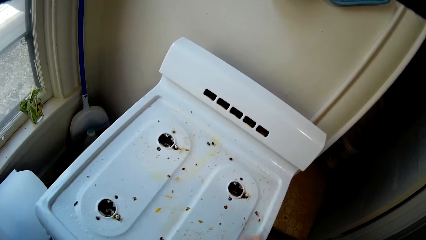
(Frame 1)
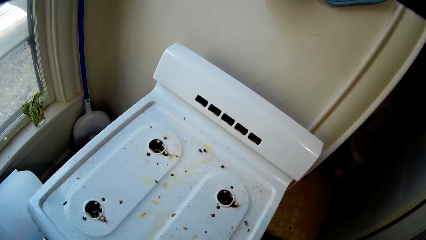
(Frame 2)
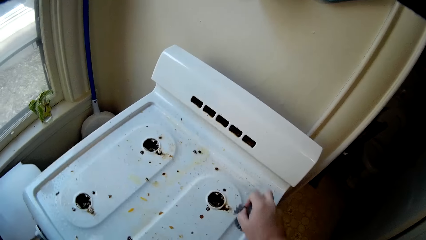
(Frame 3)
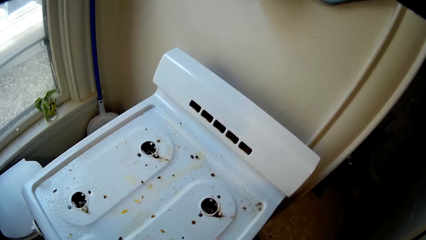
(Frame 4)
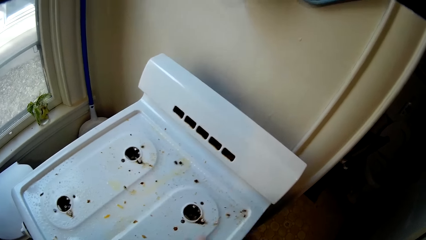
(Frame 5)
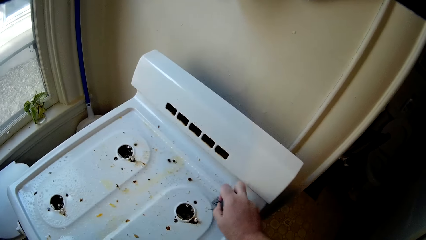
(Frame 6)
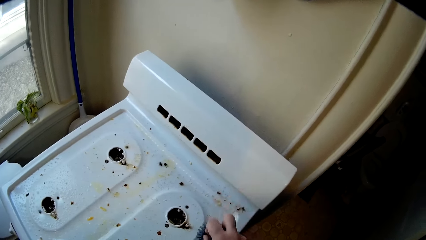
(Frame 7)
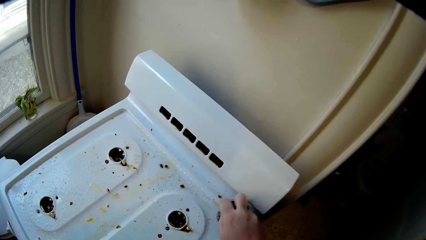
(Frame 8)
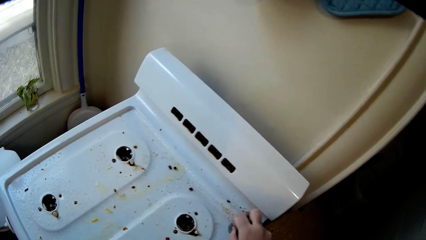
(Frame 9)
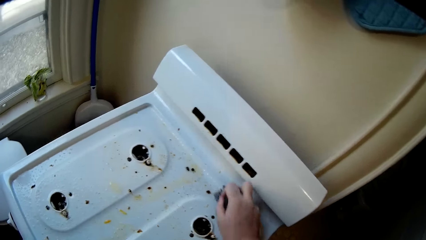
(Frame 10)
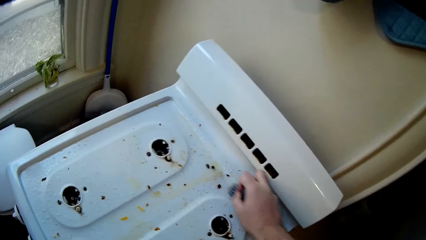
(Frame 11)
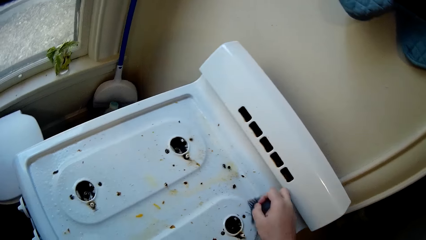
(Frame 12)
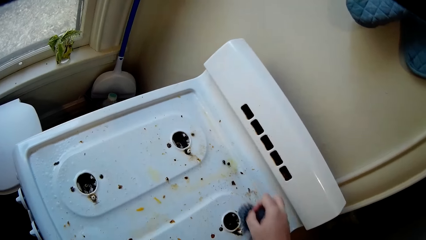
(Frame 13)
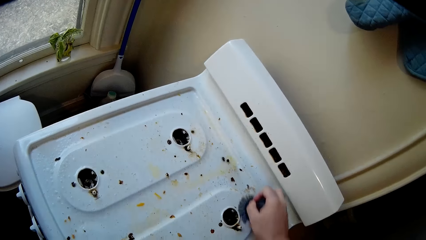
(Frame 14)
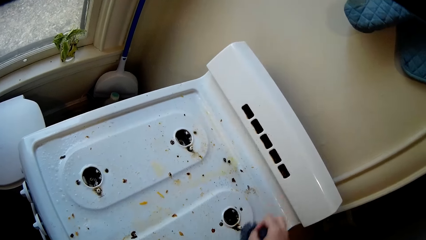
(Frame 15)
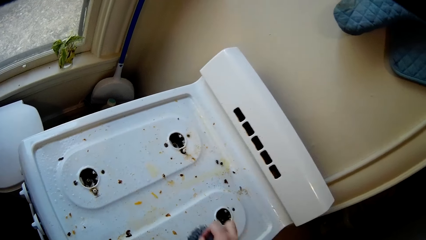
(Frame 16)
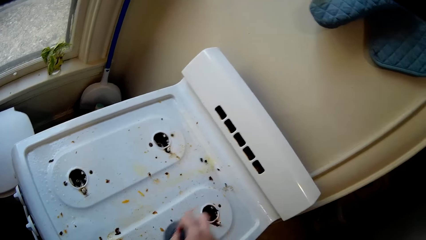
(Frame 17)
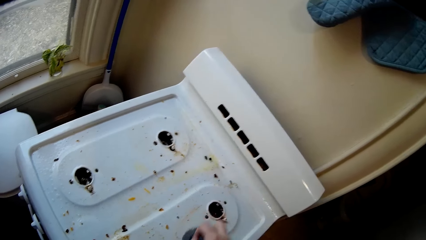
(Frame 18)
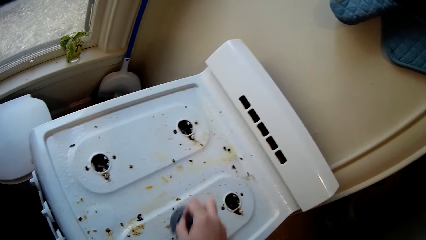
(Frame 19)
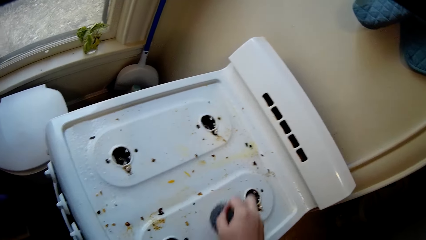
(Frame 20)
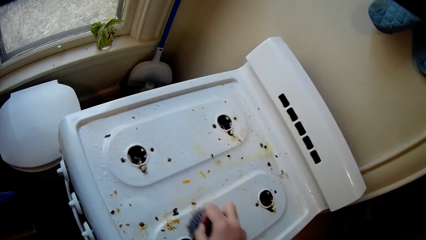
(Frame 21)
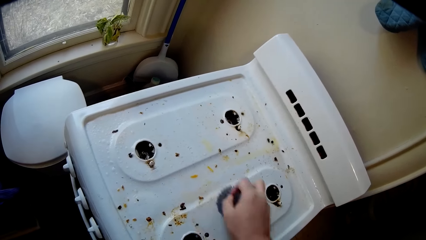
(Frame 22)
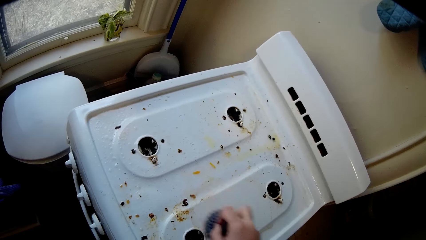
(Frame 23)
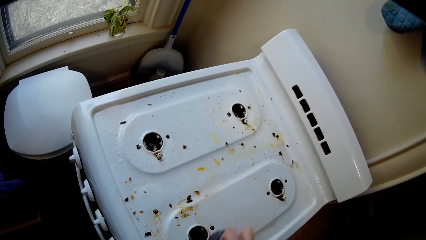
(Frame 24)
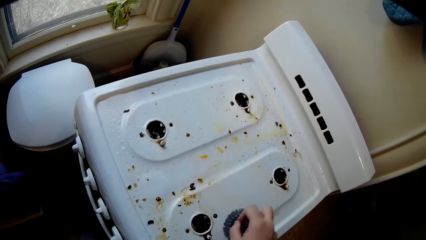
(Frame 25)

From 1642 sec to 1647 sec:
The camera wearer cleans the electric cooker.

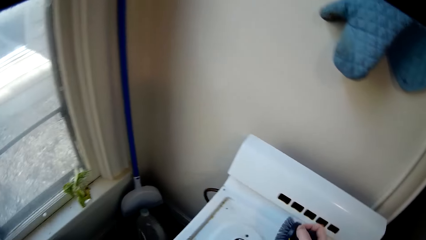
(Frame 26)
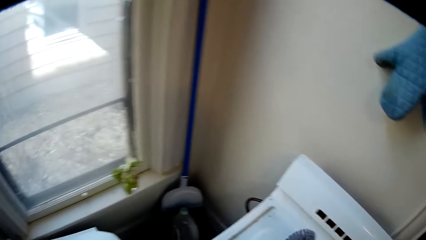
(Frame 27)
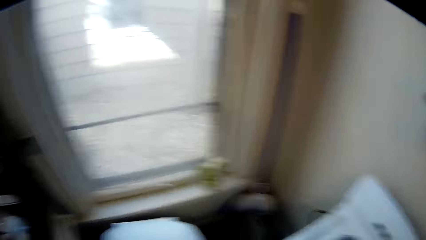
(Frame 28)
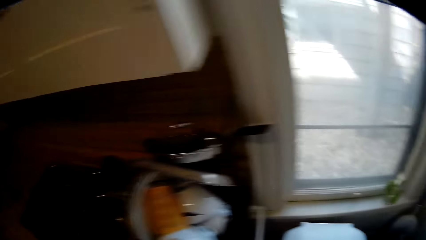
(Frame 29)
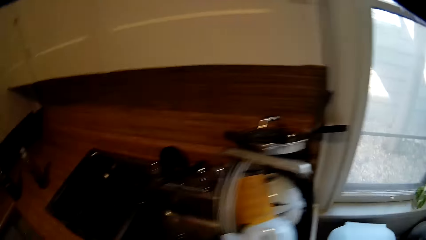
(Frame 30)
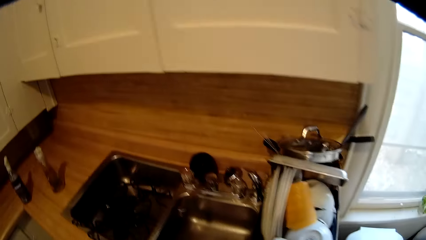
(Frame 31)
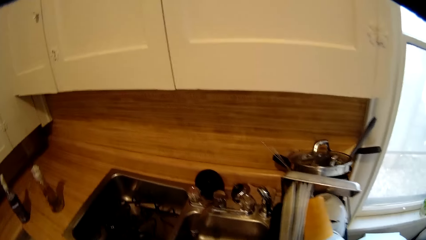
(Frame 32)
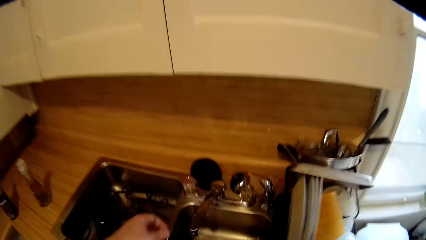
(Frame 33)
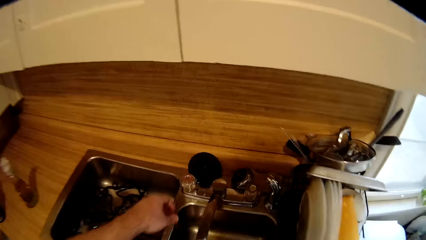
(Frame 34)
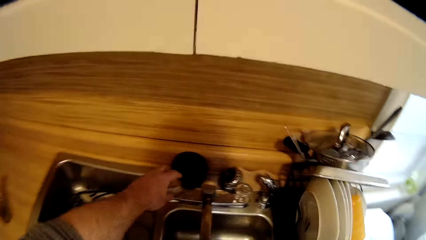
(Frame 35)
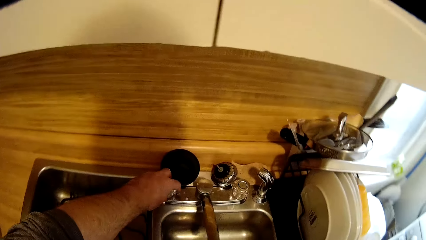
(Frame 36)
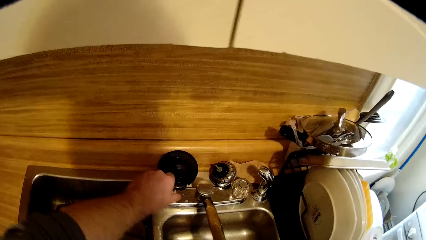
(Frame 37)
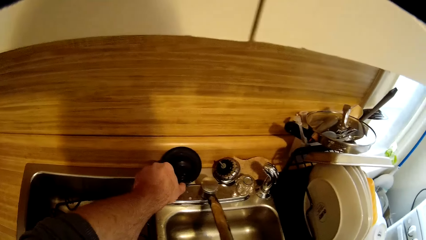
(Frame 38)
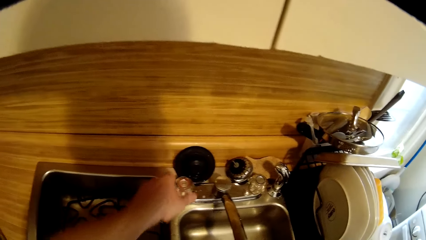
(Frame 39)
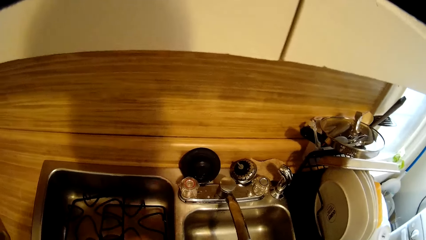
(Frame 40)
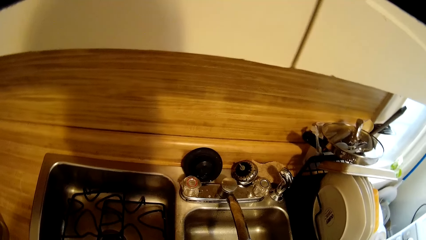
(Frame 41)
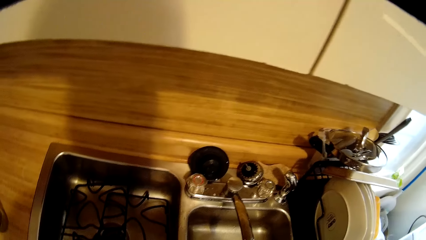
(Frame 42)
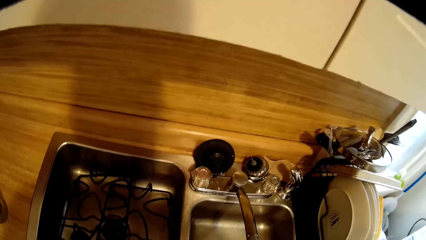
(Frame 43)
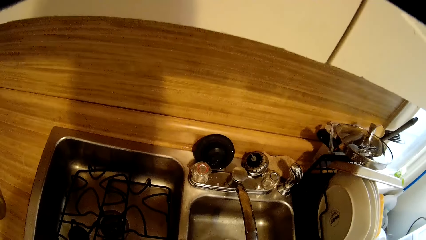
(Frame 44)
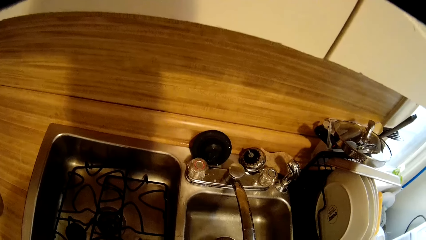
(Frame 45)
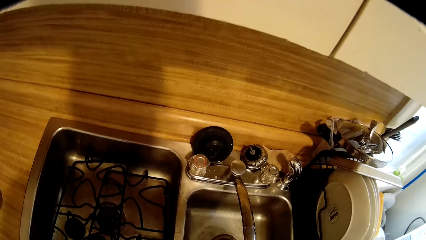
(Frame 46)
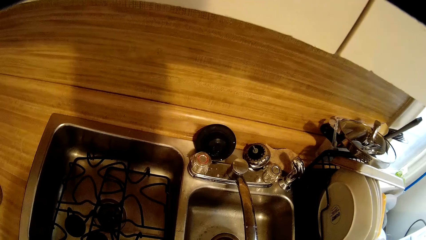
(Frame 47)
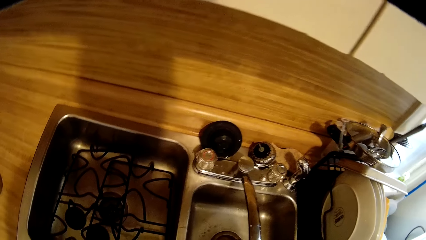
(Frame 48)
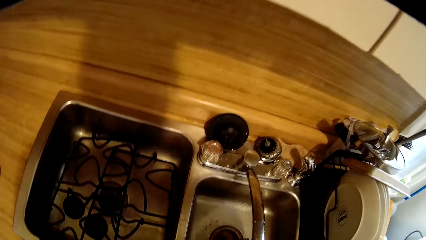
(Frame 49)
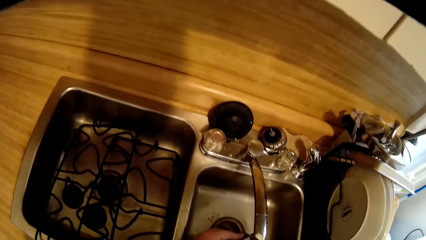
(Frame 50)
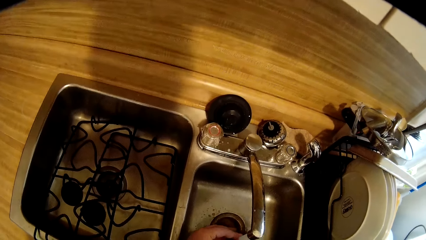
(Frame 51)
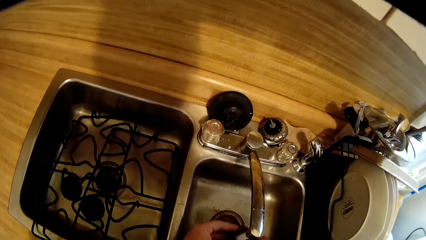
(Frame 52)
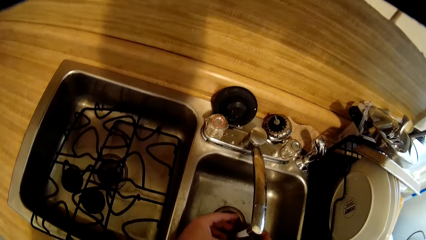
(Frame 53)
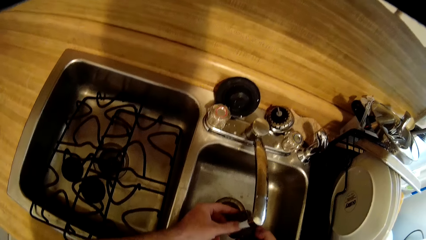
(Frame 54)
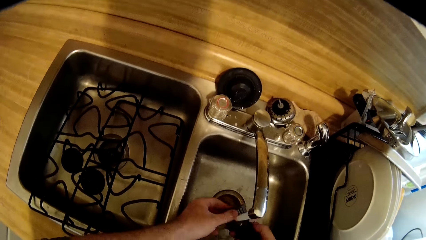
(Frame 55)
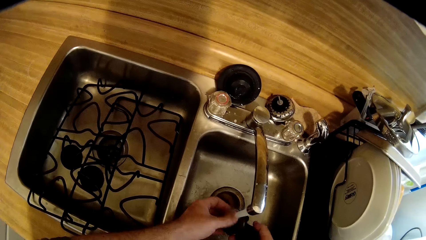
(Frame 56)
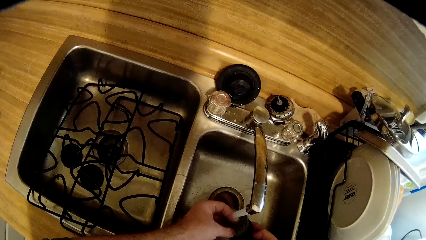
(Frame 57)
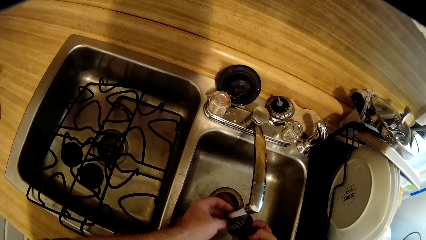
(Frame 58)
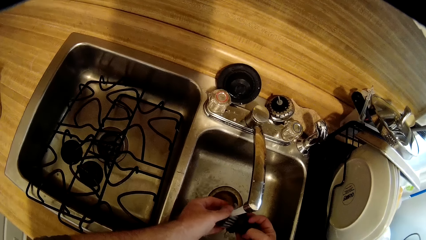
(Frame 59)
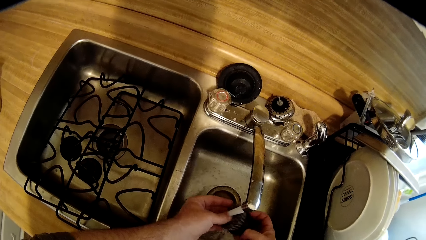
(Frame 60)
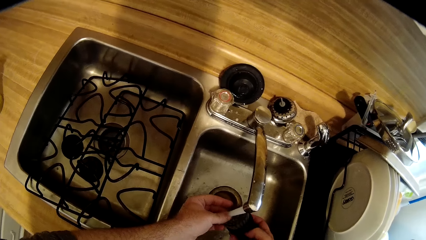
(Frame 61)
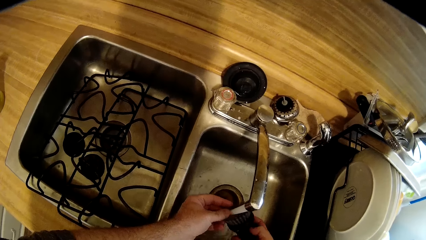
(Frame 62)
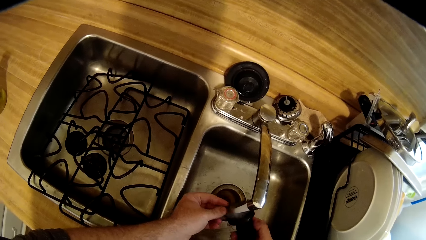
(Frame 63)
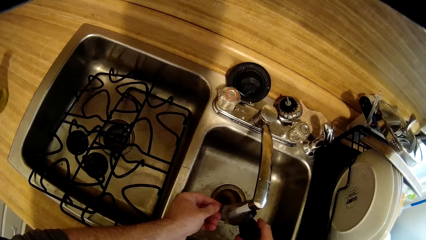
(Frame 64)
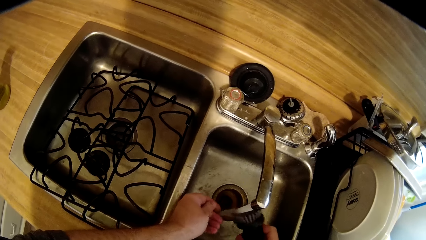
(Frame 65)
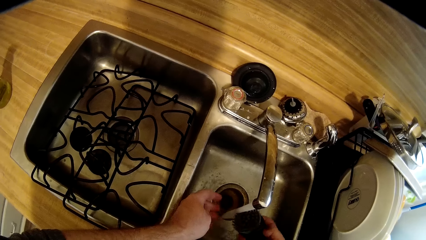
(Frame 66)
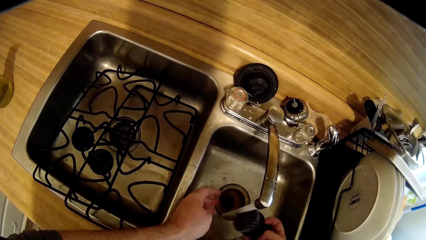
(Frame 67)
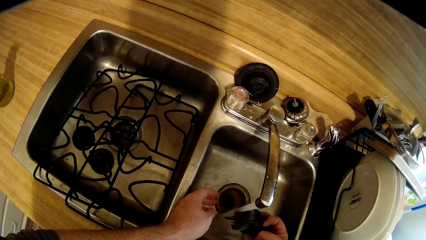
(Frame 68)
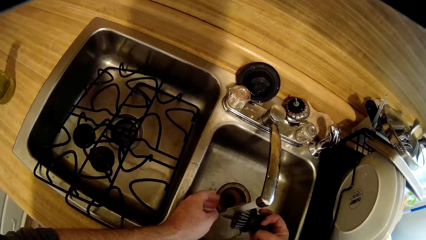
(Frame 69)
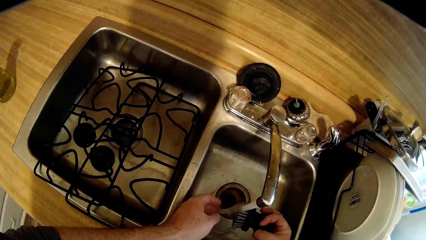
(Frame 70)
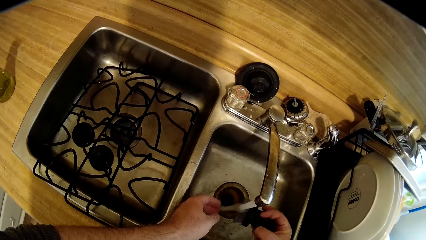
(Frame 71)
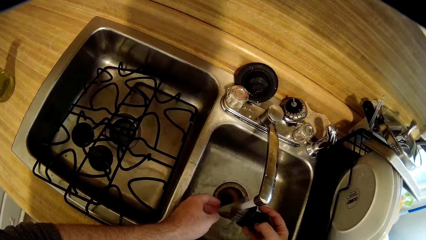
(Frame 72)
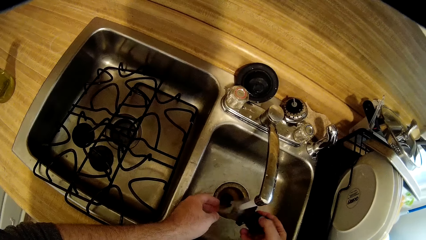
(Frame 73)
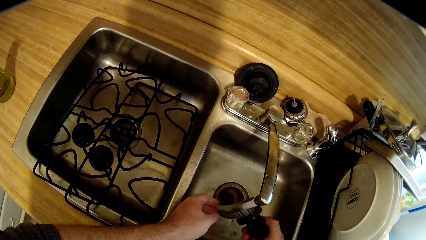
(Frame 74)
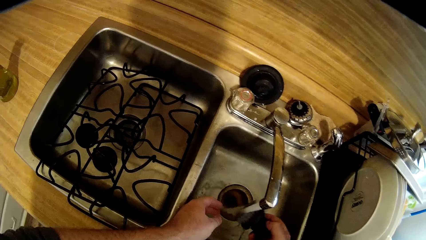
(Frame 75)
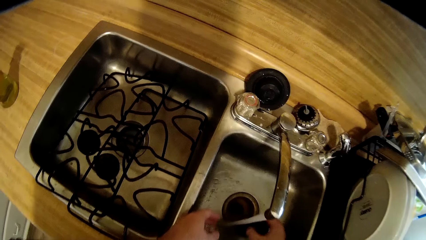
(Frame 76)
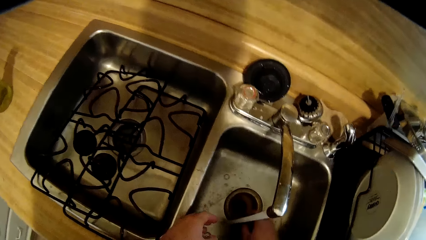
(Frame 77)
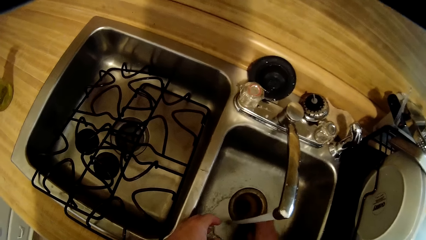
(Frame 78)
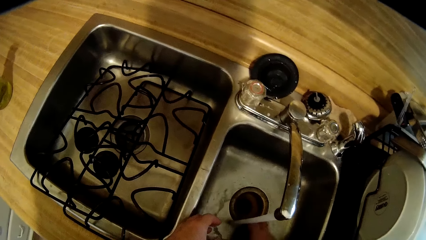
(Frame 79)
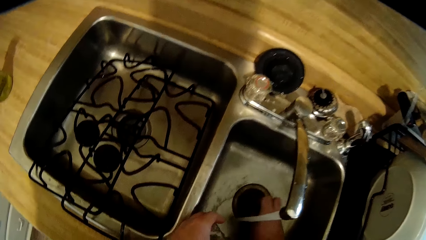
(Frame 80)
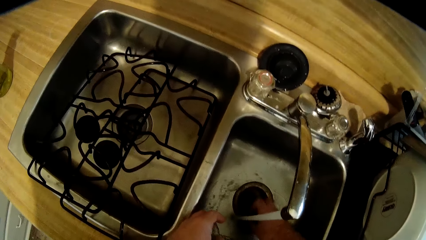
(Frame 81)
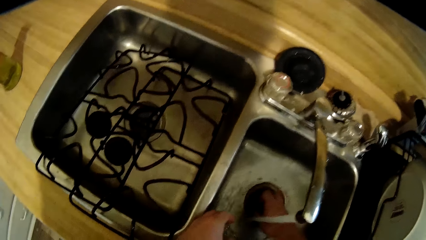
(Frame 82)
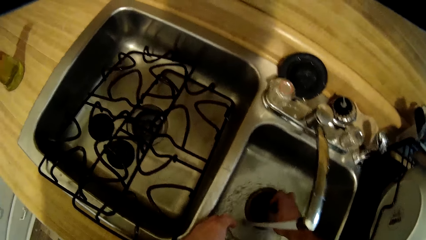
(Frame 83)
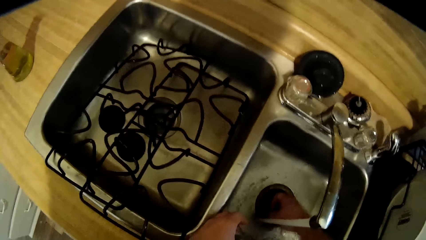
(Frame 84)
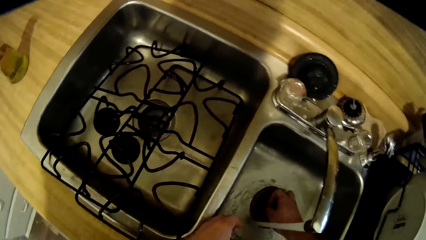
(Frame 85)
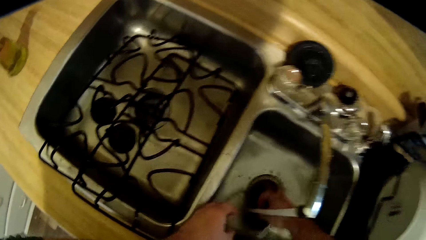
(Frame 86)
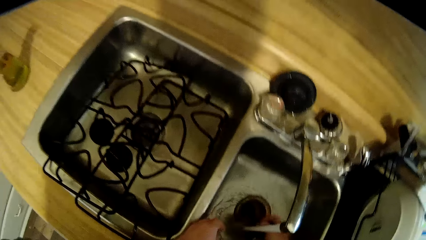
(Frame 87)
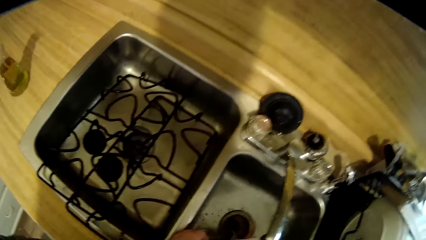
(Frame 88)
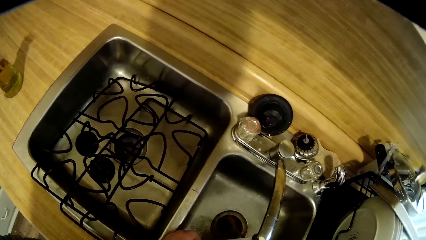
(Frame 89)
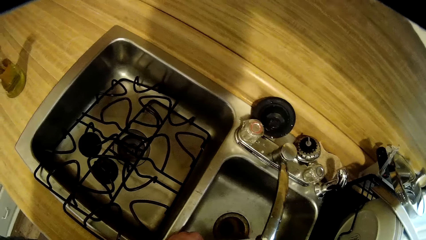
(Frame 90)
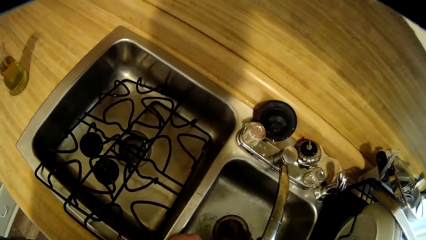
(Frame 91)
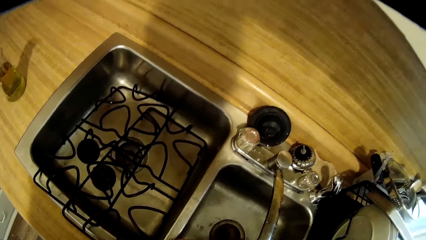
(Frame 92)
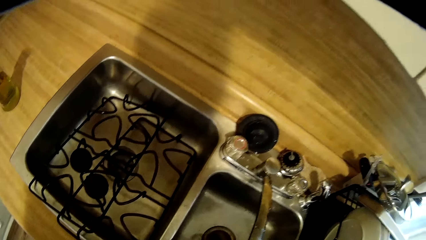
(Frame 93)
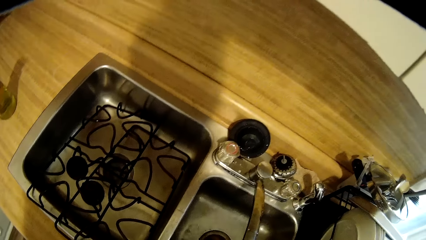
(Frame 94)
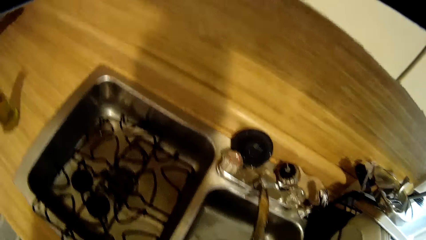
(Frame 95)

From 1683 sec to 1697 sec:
The camera wearer turns on the water tap. They rinse the washing brush in the sink. They scrub the bottom of the sink with the washing brush.
